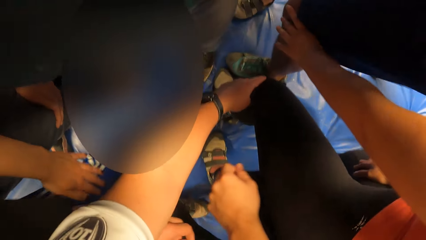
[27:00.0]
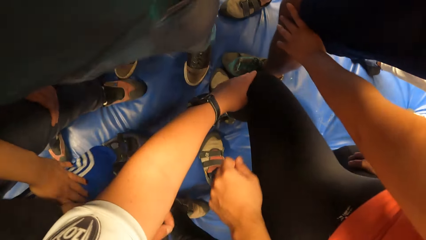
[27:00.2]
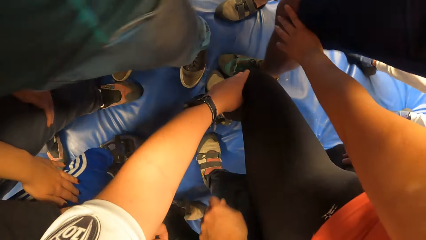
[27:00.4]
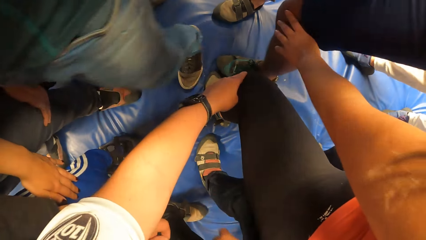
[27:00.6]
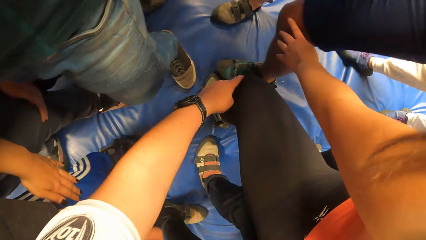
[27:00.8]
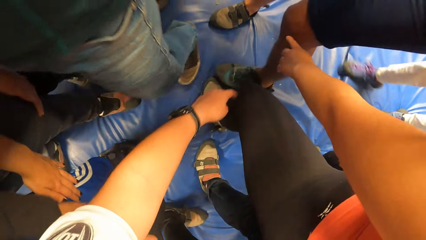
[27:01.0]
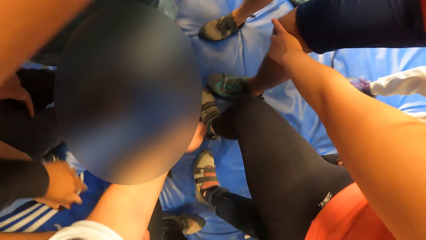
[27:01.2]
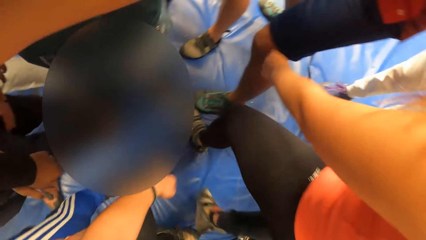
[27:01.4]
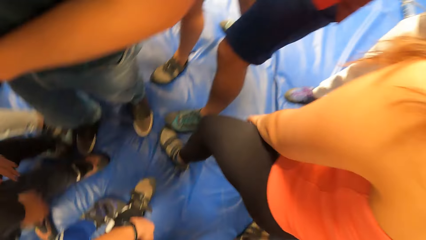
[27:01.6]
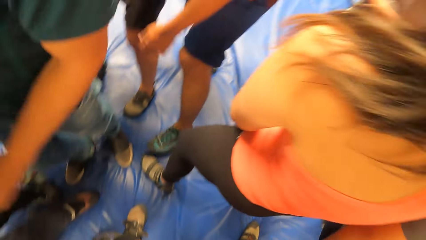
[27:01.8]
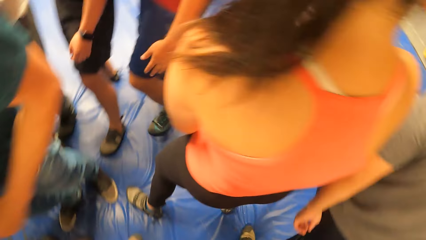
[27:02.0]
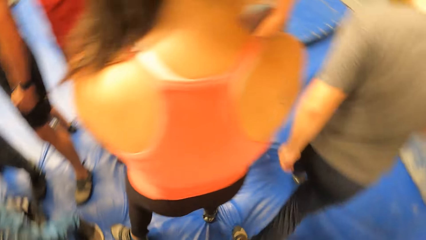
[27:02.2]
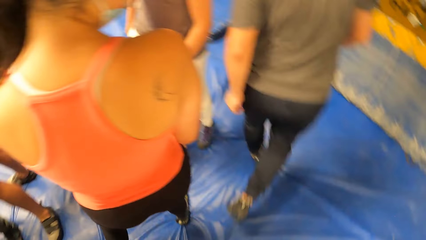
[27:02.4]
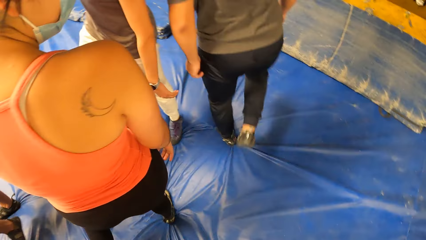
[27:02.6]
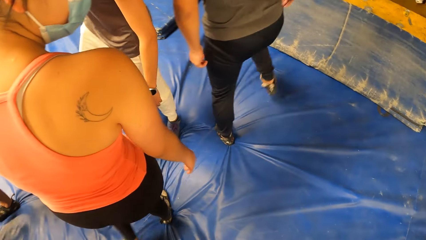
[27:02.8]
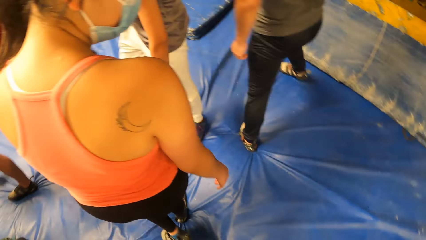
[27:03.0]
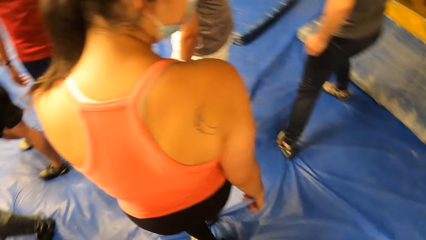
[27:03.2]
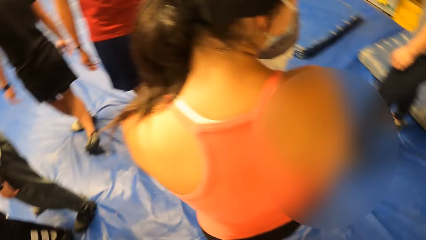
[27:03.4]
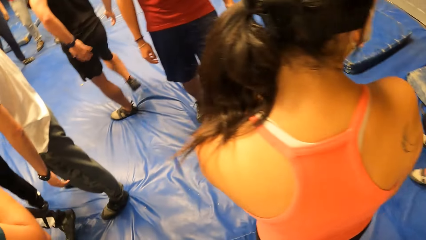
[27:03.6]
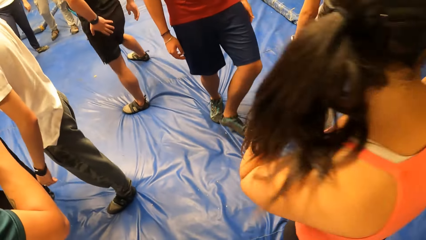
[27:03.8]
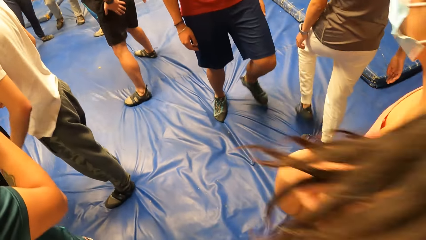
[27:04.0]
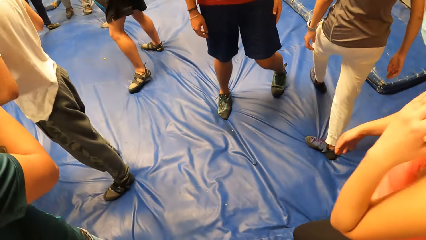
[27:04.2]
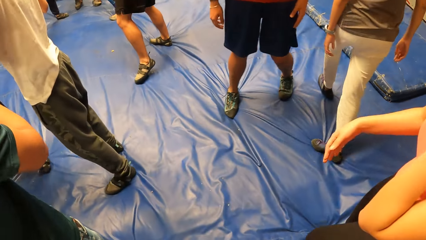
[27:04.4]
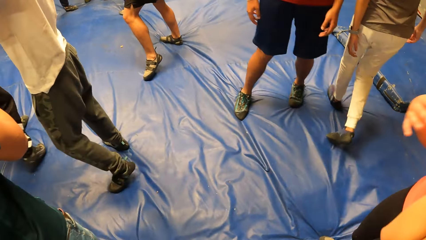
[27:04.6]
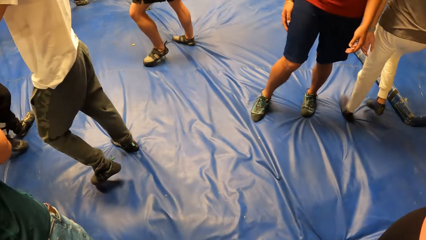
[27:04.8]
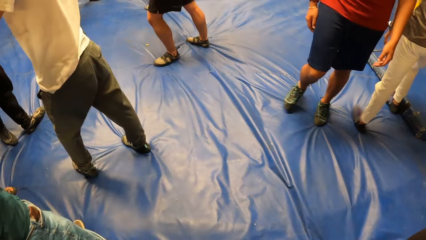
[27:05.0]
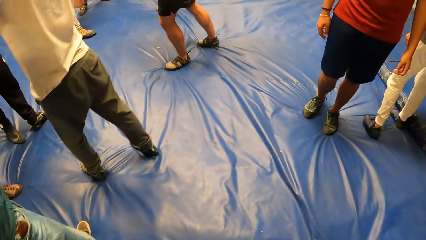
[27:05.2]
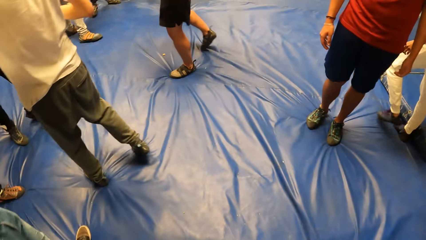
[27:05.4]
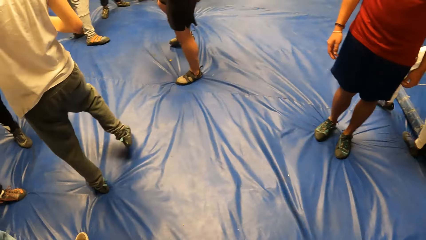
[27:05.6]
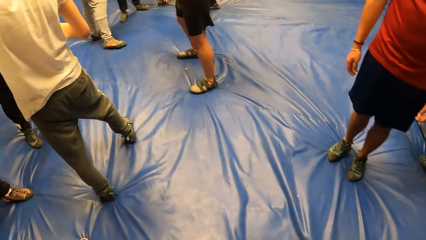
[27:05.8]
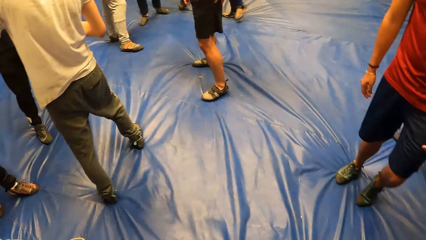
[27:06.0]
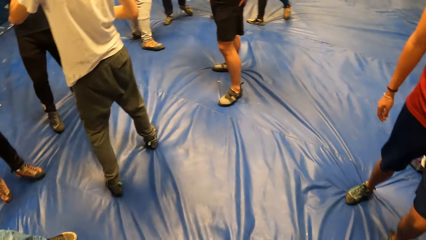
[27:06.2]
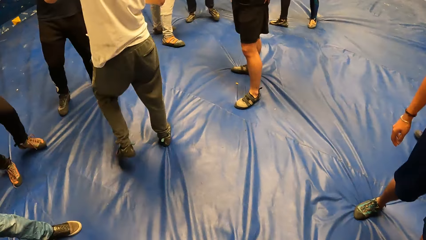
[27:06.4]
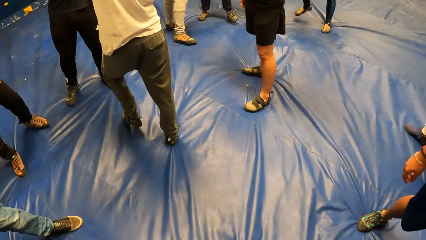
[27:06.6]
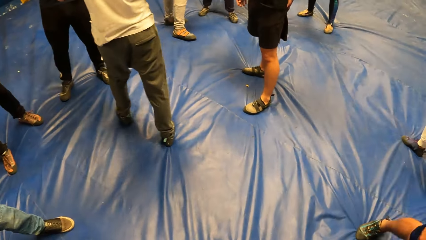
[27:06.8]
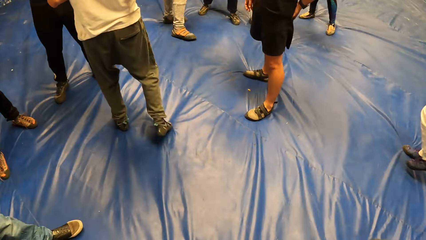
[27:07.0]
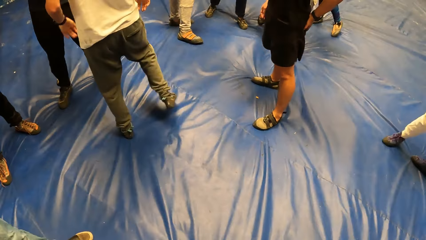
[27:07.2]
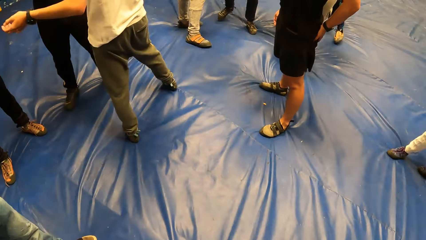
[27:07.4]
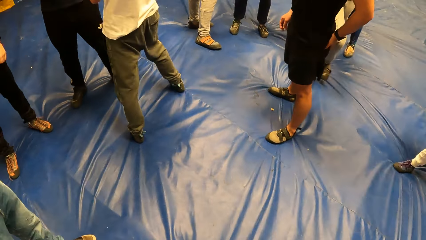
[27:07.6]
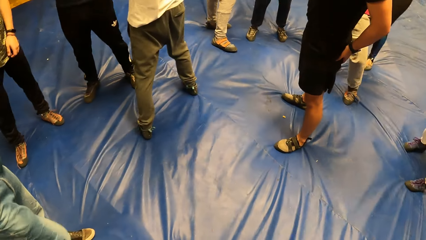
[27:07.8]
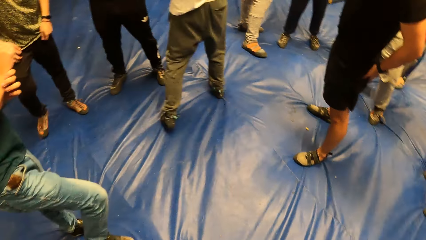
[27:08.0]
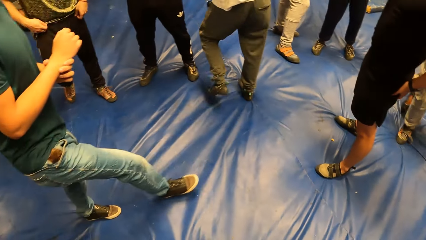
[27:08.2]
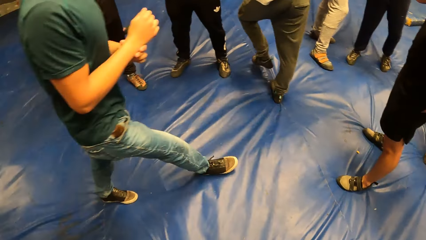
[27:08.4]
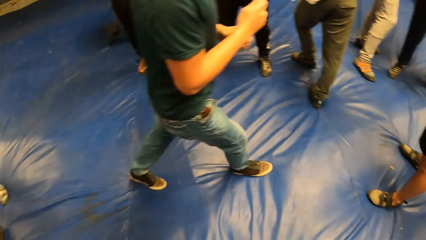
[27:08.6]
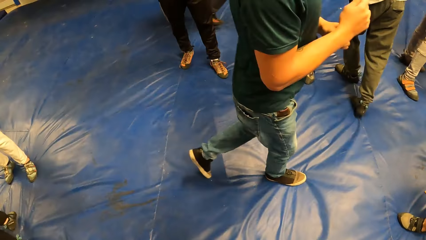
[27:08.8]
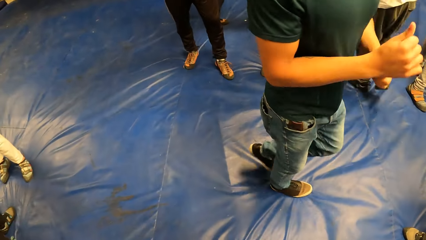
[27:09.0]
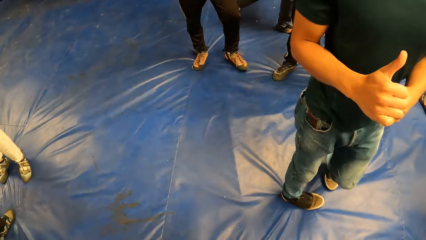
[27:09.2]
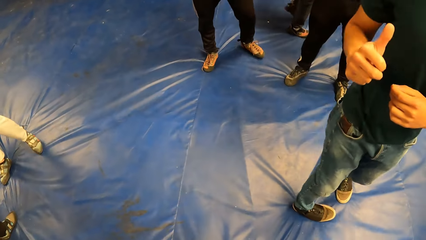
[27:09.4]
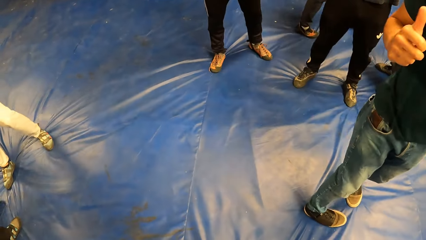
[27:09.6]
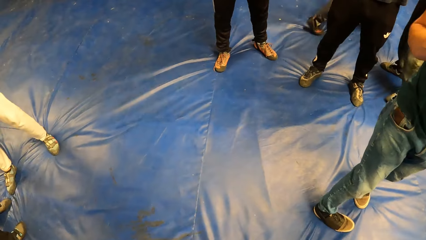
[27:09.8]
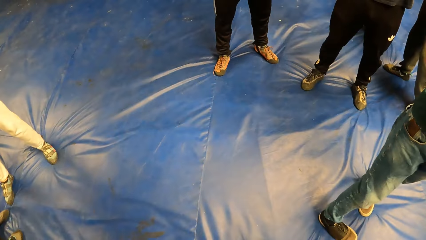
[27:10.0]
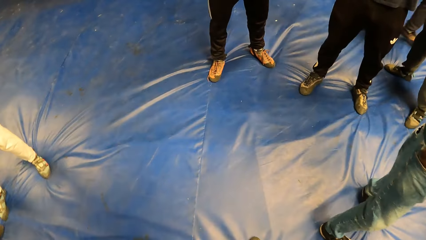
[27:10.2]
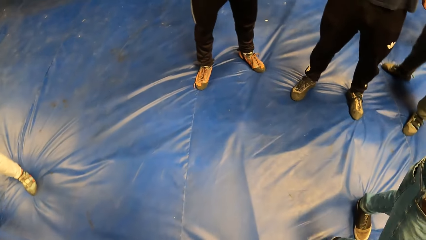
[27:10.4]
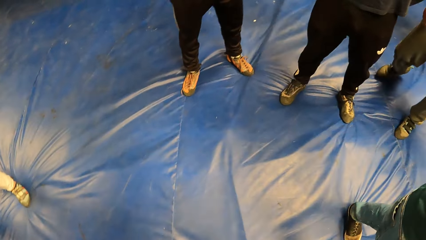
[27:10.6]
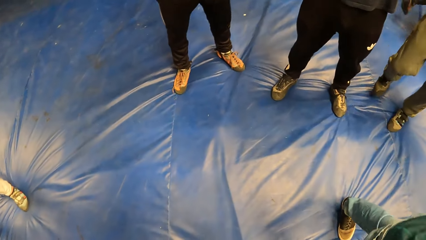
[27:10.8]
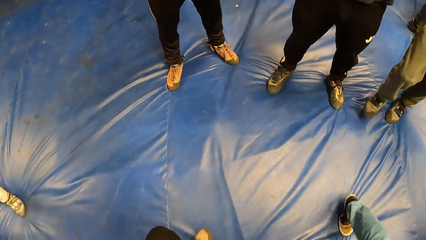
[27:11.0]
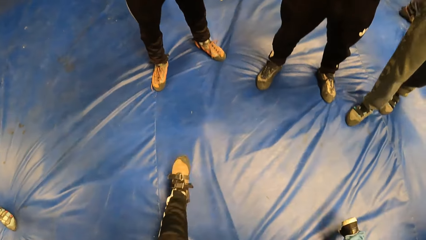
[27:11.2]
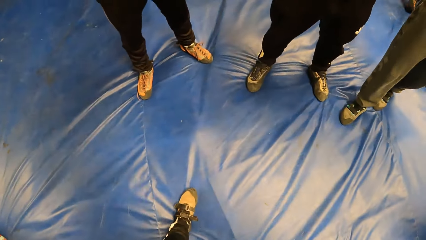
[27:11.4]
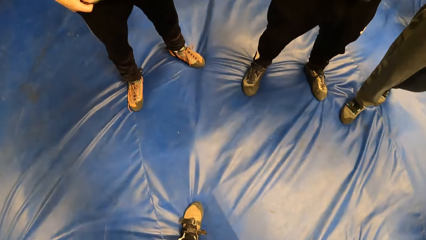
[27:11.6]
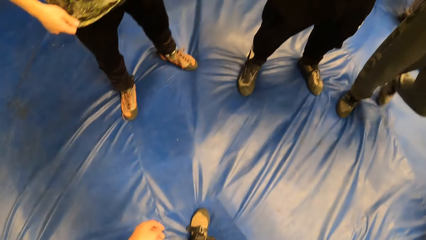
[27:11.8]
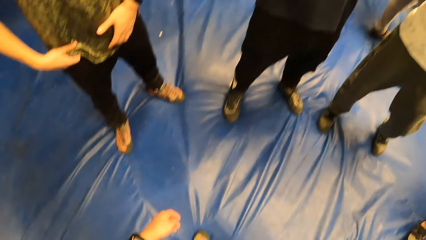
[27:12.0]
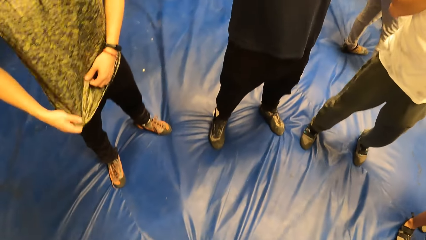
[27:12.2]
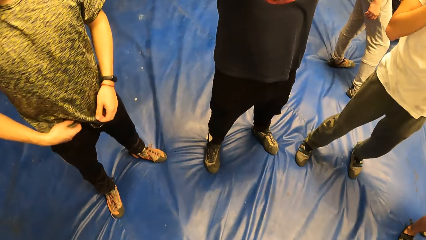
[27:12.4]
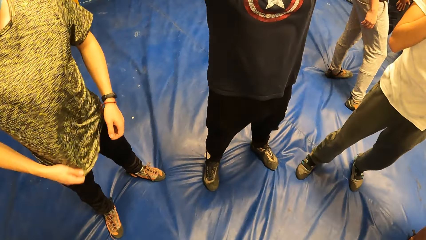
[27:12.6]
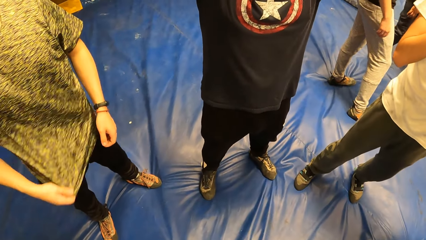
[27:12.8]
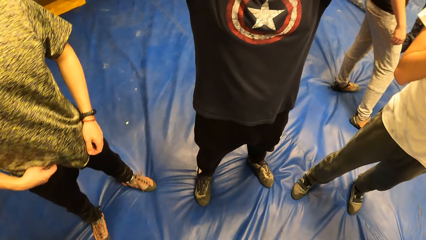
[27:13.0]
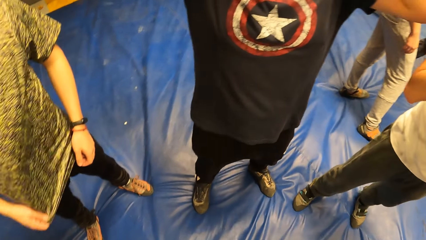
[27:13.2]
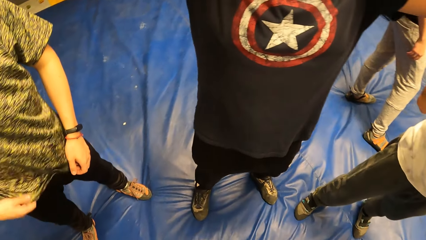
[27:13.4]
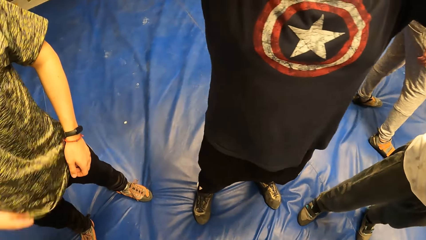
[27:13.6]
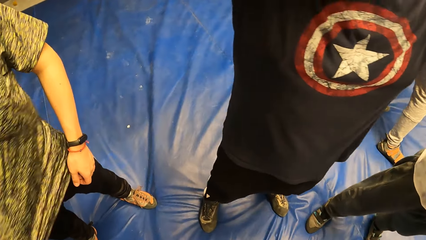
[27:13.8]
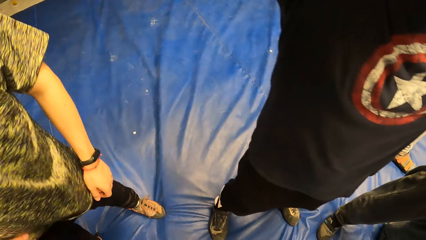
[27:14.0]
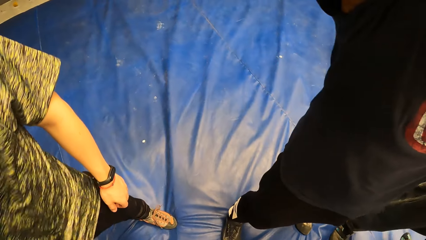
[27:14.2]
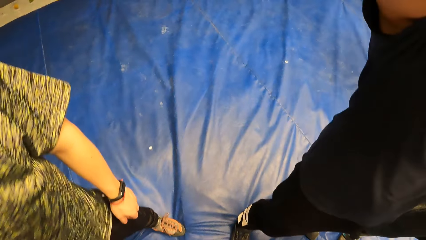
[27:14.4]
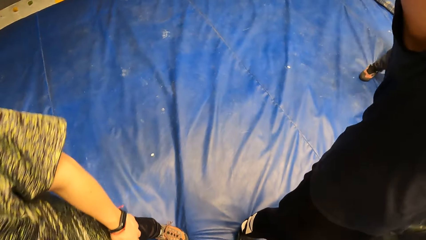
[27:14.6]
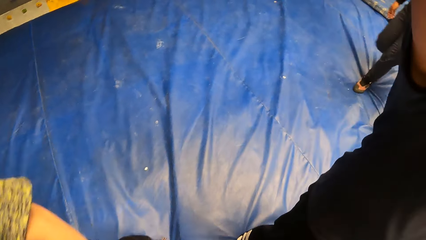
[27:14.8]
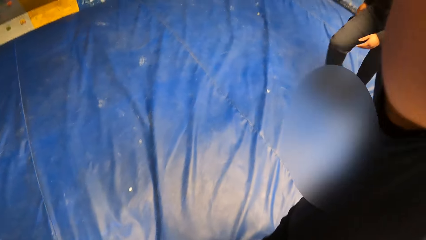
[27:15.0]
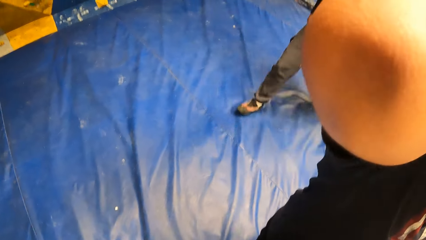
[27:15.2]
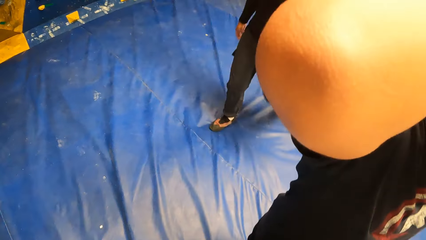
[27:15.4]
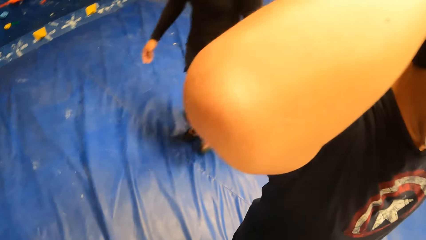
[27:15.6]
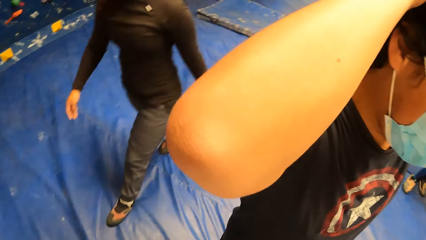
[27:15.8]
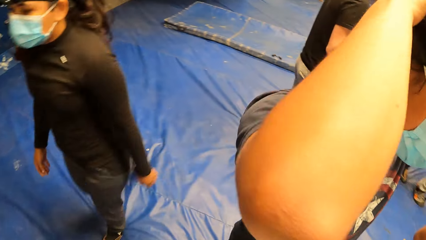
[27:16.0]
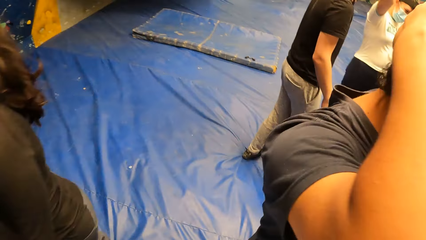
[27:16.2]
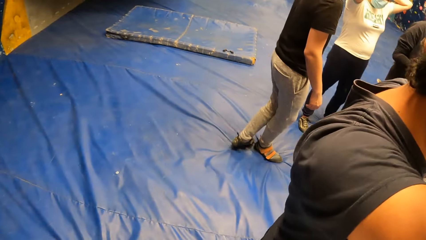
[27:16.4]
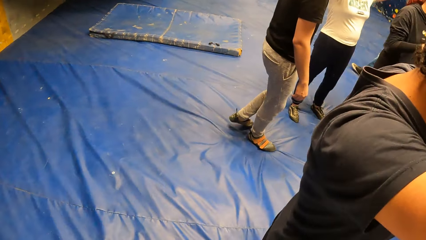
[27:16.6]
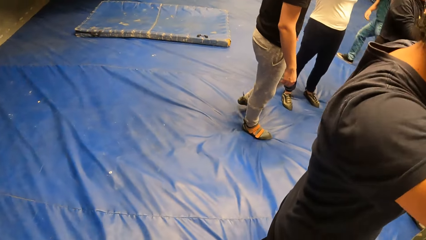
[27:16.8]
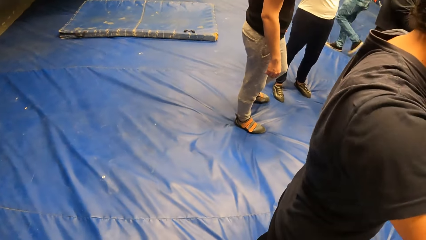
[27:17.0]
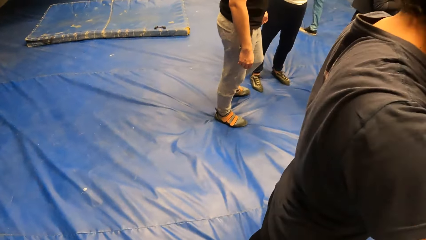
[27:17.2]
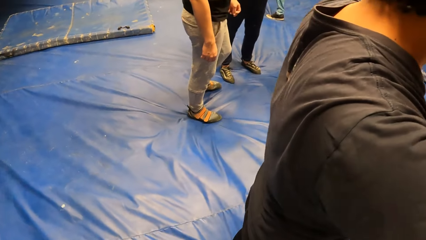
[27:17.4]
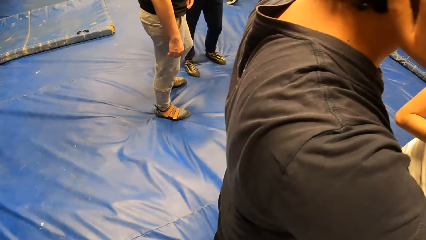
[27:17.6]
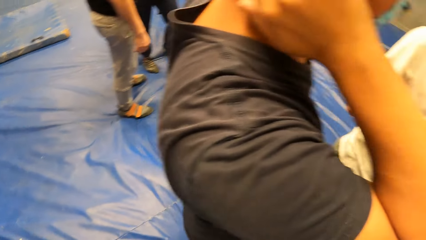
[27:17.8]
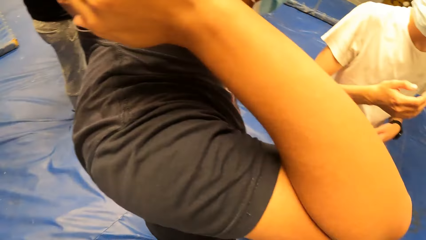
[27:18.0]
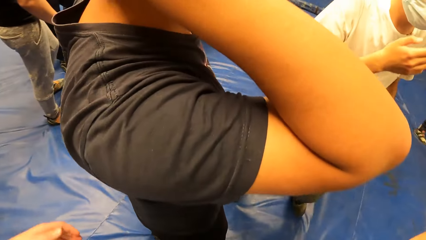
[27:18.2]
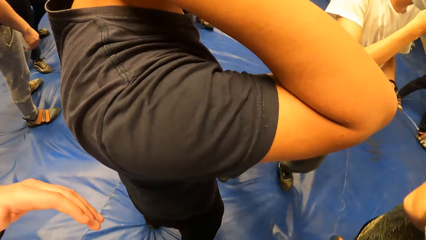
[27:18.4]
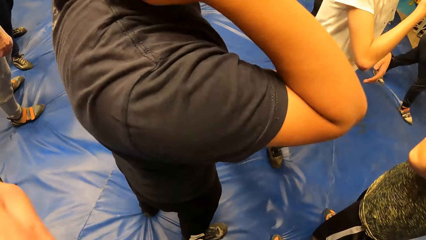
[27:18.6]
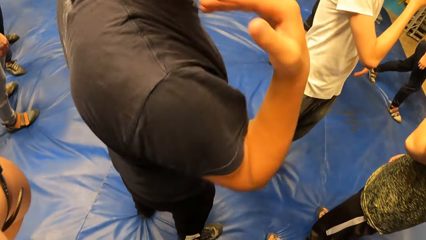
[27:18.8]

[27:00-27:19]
The camera wearer removes his left hand from the woman's left leg. He pauses moving. He looks around. He walks around.
